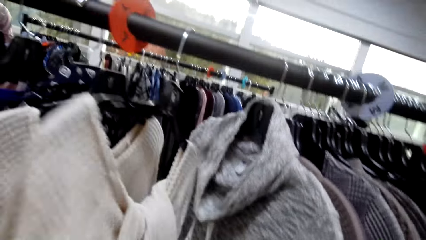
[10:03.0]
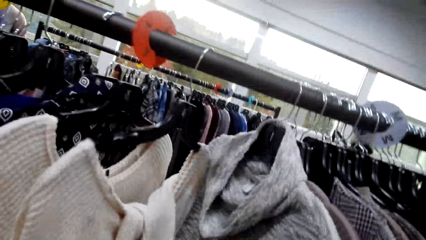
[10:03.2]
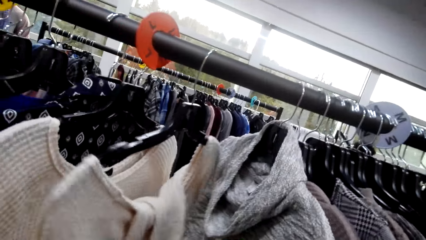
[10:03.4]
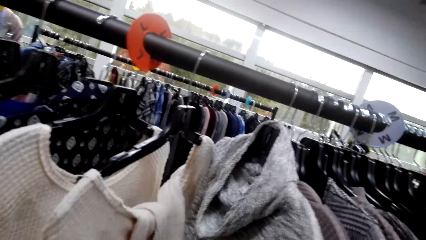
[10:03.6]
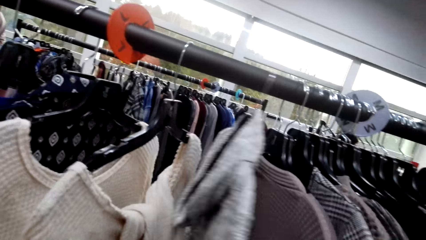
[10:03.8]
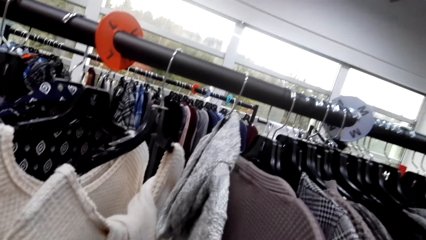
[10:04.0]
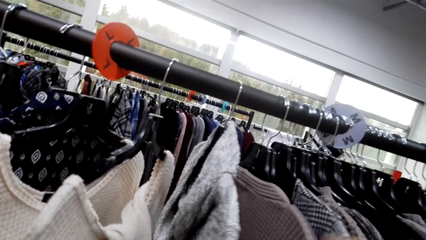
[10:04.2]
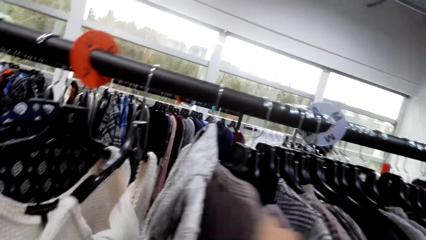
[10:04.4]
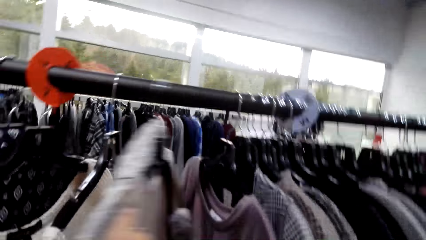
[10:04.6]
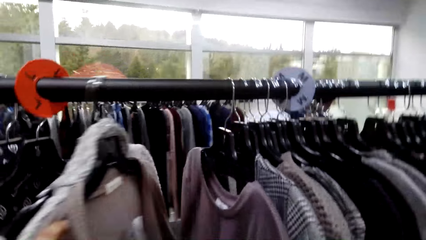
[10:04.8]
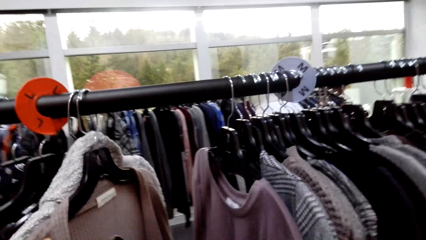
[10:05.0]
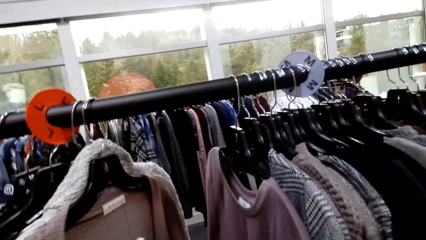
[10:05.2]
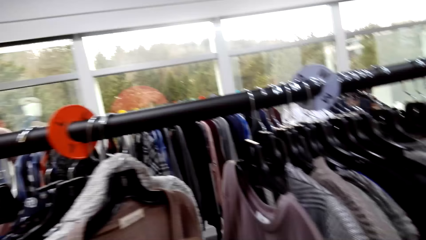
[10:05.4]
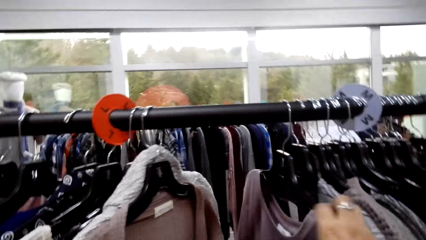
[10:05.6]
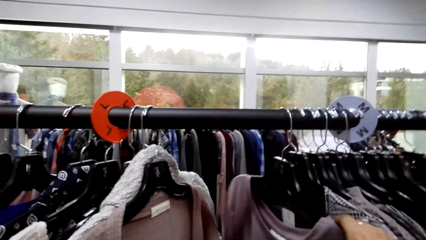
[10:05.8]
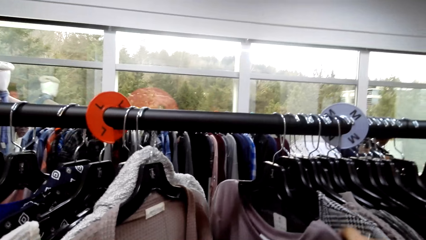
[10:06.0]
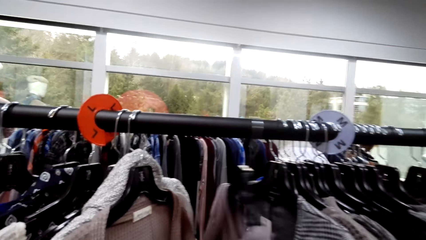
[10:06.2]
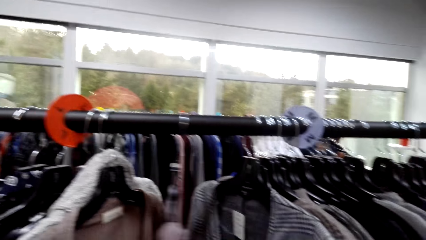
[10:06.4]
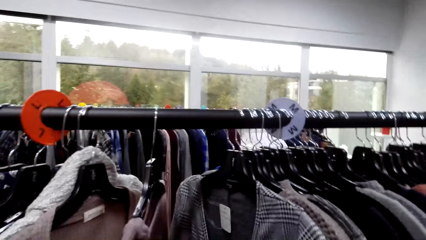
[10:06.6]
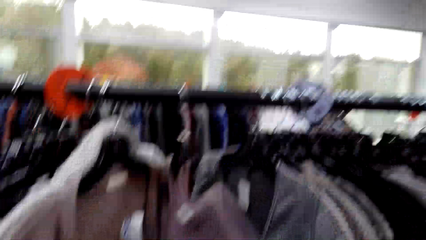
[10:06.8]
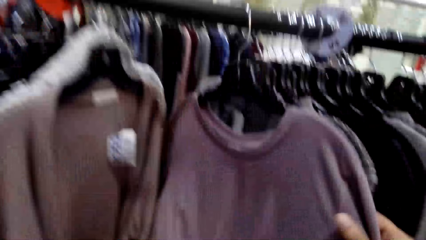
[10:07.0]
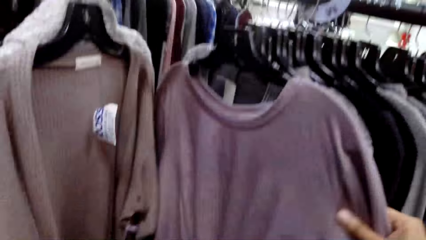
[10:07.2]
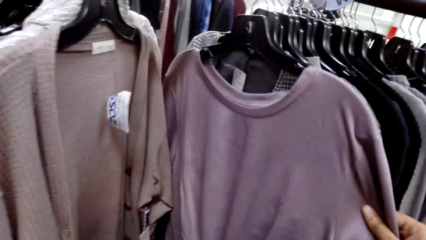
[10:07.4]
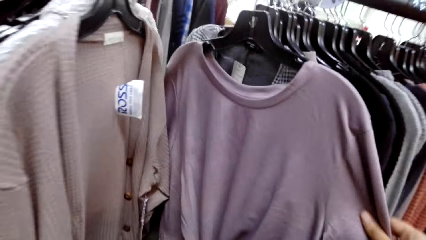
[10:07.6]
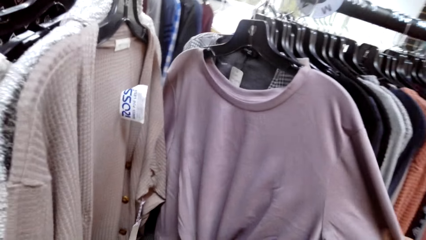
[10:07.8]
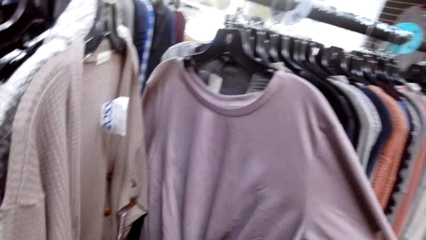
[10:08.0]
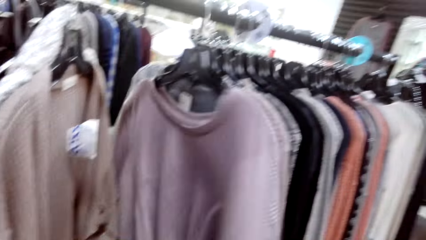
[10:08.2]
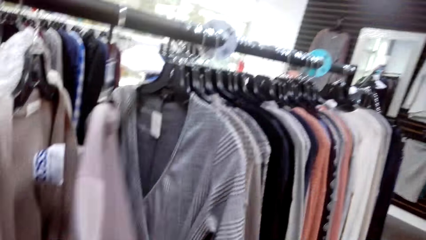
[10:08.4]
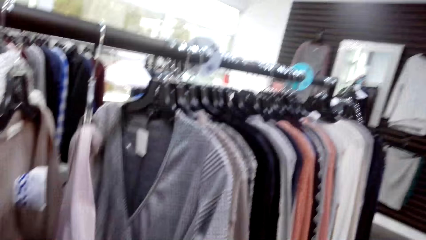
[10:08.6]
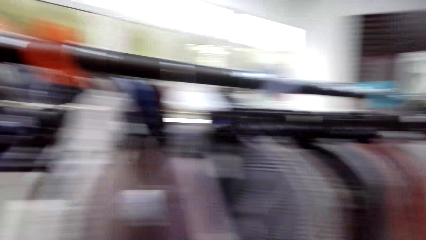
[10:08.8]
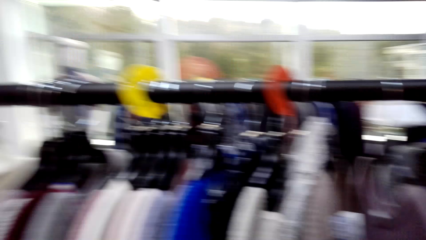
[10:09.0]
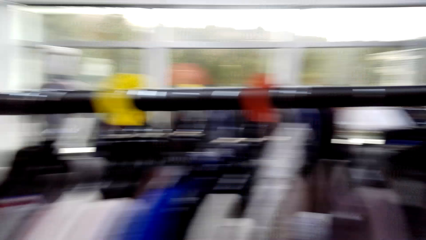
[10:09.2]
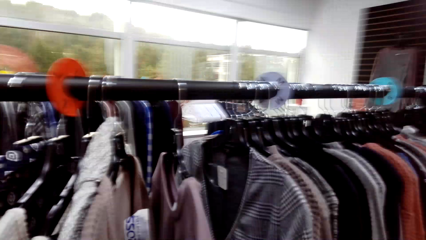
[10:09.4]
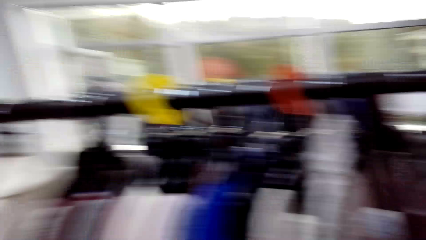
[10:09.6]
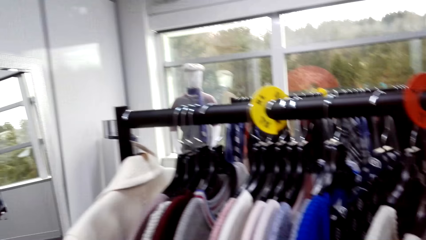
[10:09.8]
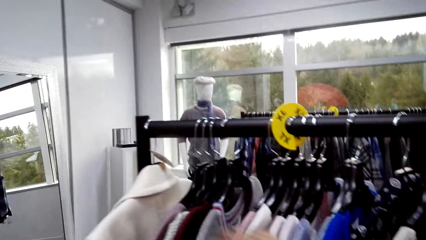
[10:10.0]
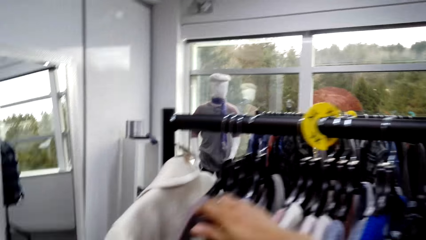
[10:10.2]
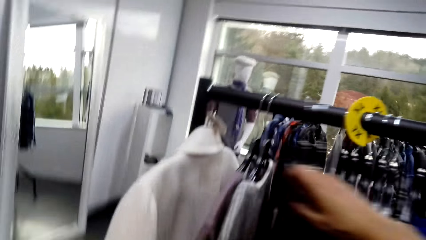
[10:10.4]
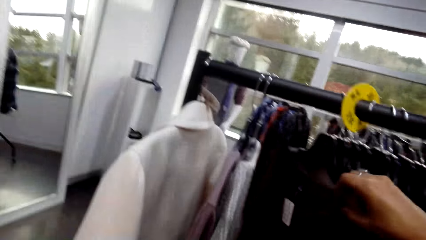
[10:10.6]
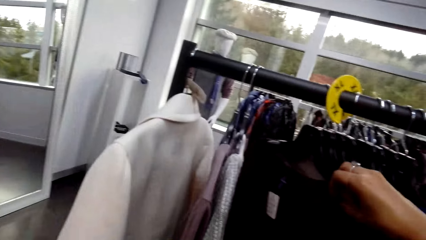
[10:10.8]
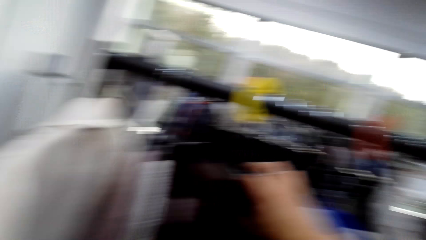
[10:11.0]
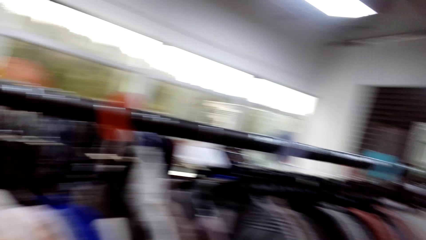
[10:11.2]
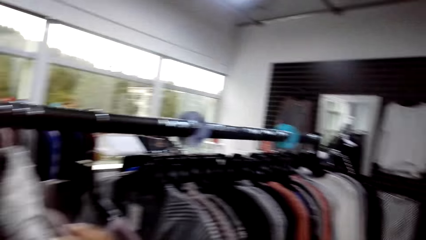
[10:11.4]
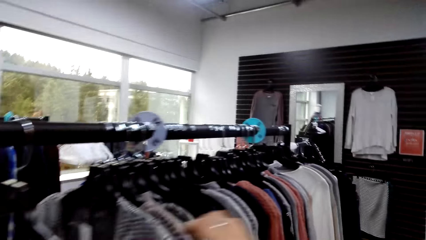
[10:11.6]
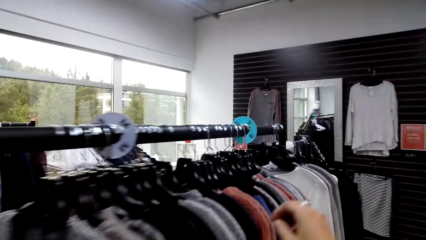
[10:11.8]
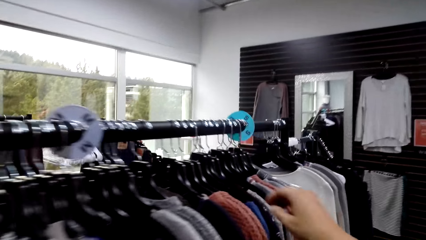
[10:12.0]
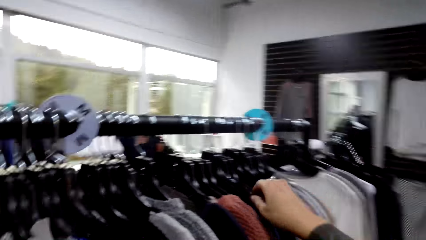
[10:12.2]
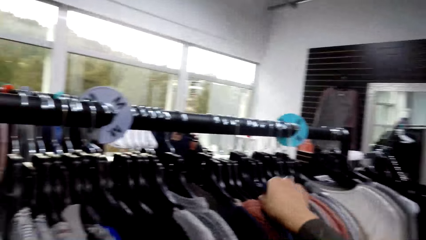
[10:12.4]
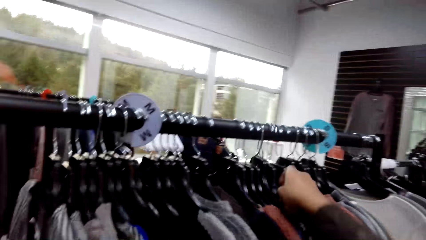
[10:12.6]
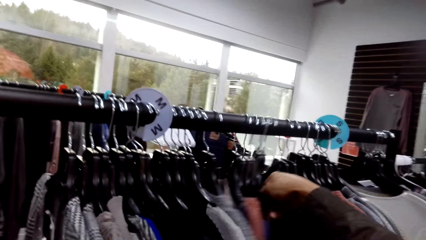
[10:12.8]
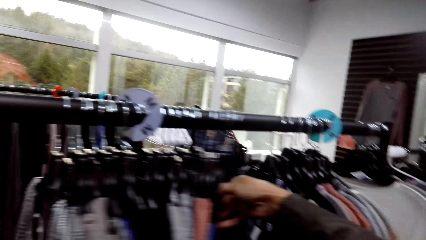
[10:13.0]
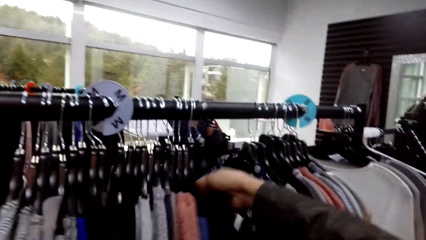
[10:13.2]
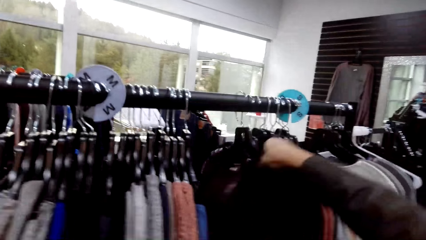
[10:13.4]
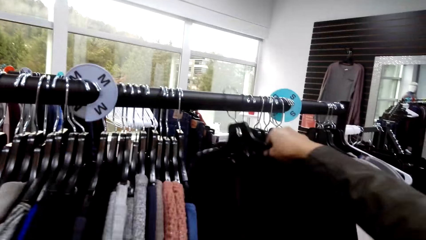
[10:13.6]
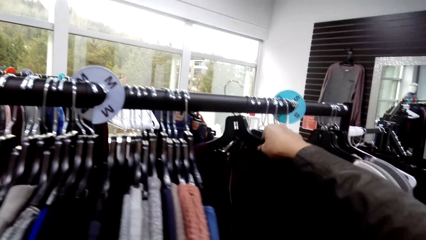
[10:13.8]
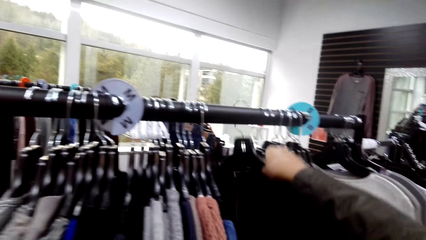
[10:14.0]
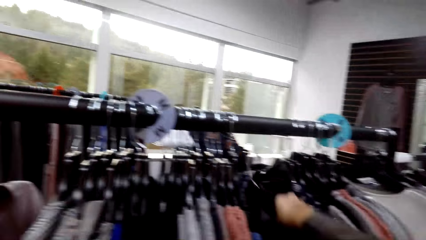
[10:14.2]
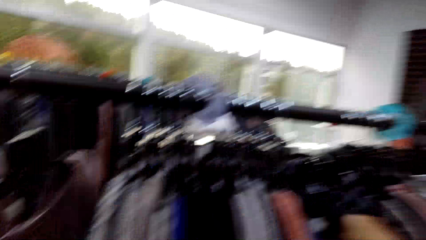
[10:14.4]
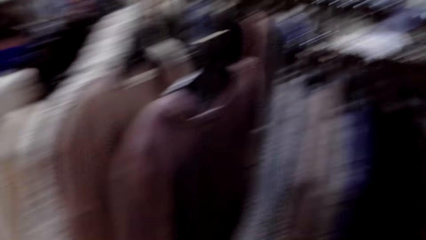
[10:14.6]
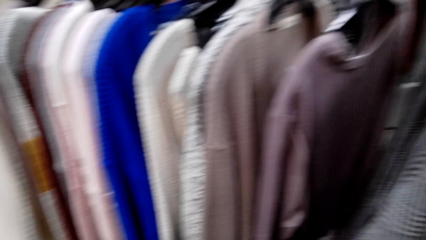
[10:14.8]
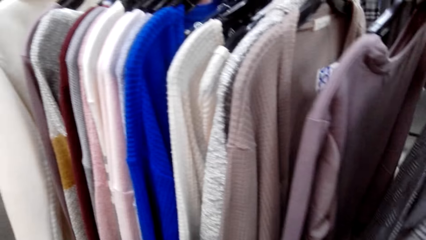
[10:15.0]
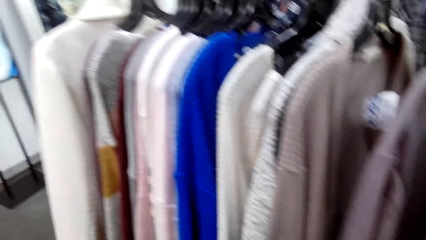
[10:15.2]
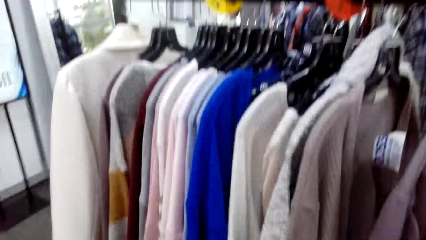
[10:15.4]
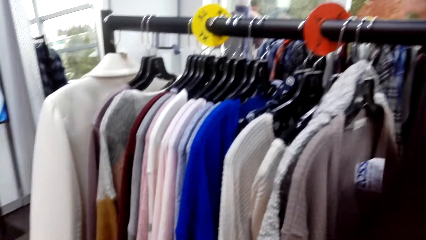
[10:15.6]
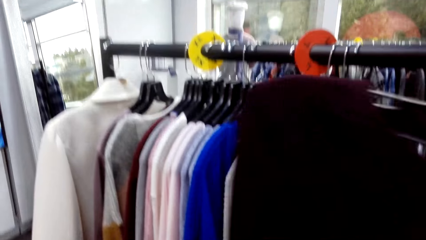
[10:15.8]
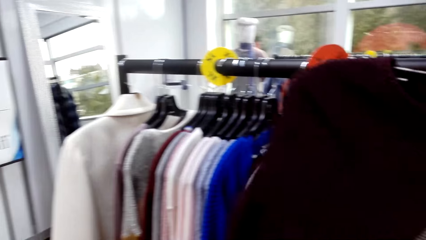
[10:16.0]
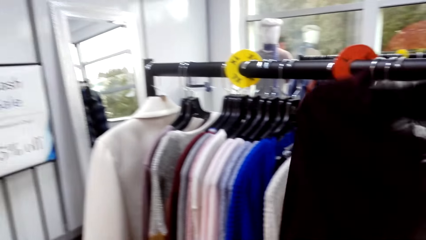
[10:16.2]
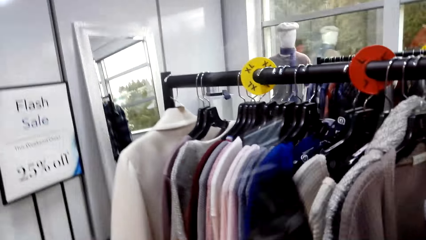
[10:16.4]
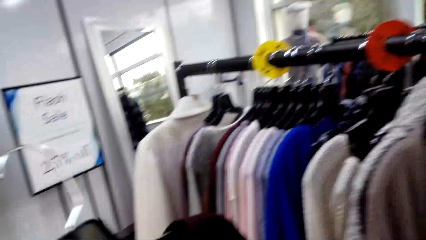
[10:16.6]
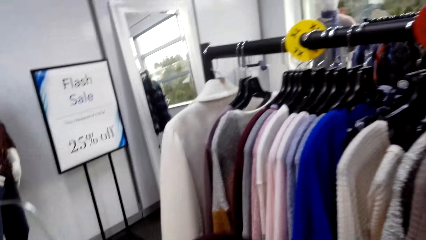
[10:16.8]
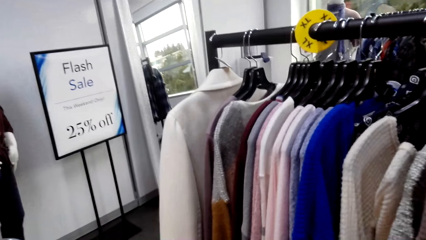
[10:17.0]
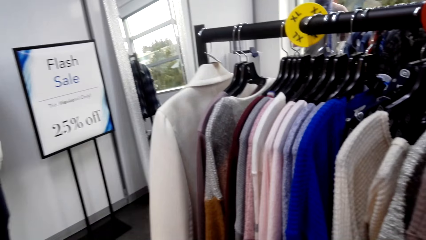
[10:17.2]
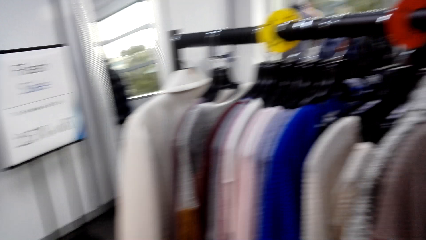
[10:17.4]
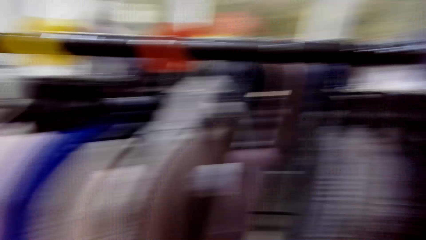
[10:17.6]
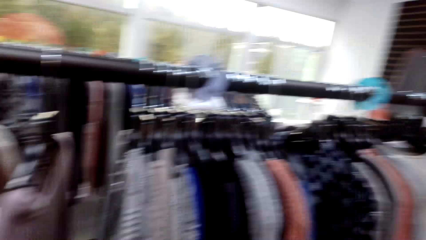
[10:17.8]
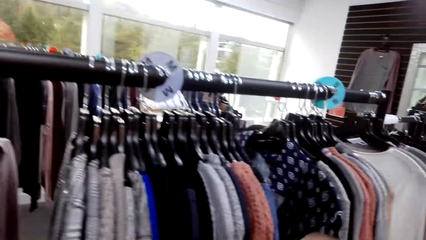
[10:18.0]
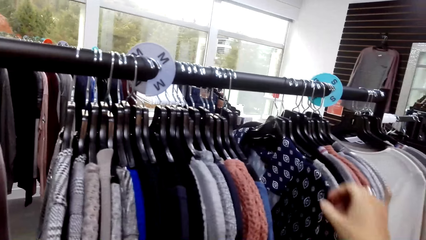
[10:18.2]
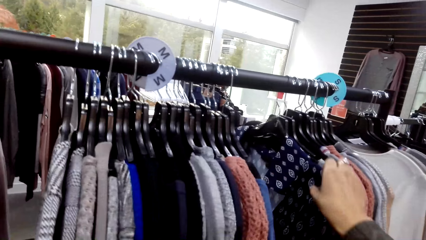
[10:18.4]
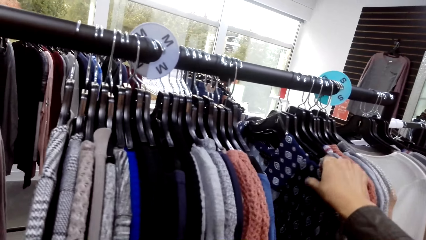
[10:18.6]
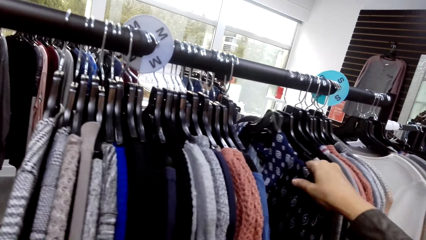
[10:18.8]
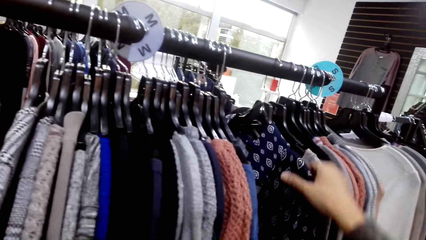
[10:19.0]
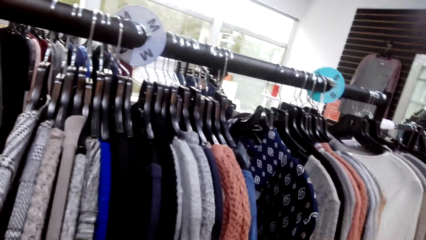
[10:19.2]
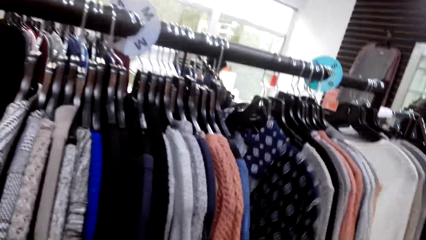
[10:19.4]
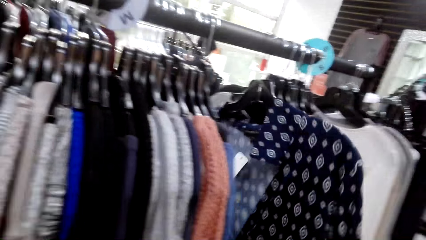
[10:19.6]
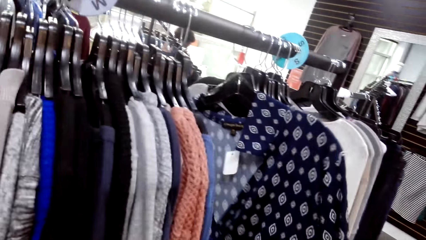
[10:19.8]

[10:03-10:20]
The camera wearer moves the clothes on the cloth line. They pick a cloth from the cloth line. They check the cloth.
